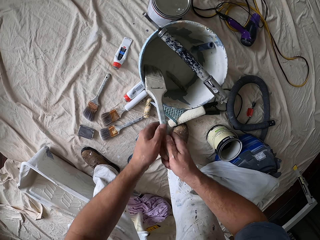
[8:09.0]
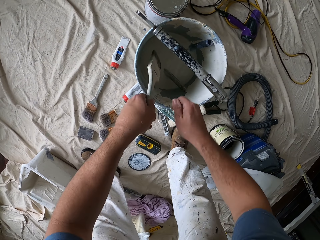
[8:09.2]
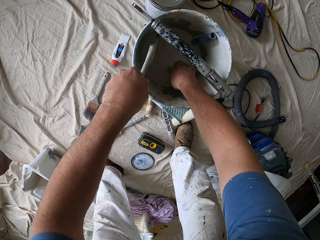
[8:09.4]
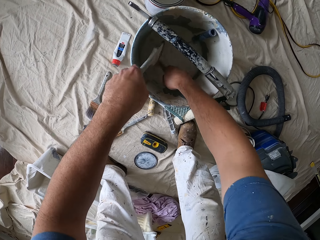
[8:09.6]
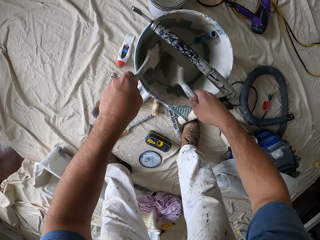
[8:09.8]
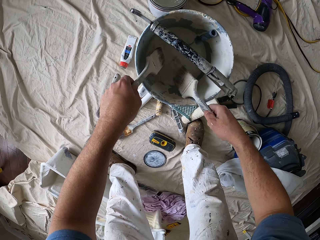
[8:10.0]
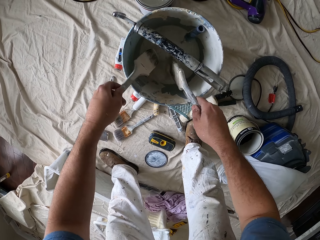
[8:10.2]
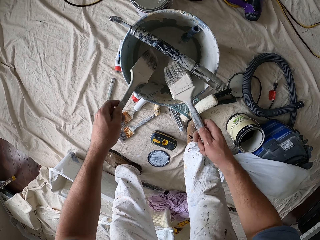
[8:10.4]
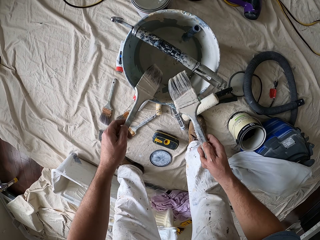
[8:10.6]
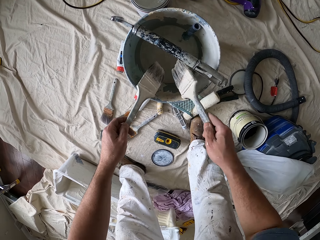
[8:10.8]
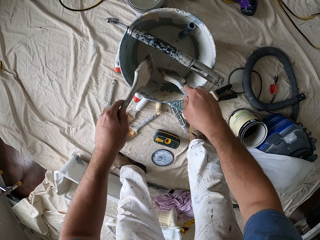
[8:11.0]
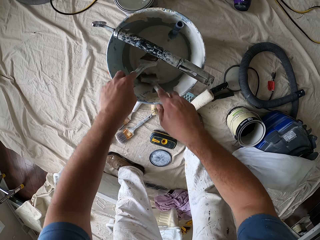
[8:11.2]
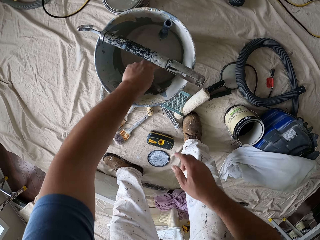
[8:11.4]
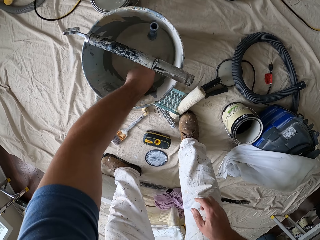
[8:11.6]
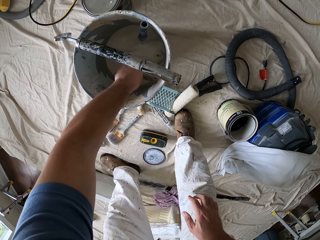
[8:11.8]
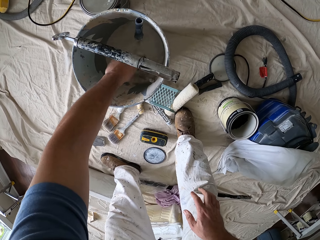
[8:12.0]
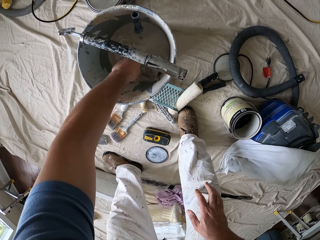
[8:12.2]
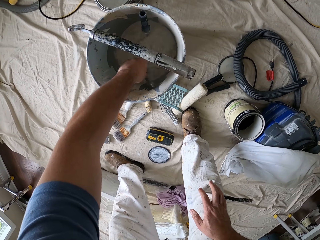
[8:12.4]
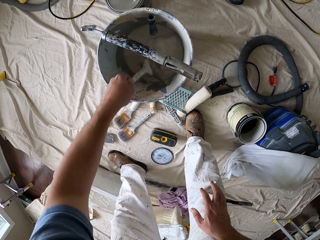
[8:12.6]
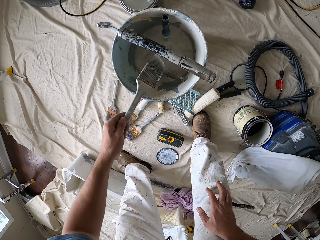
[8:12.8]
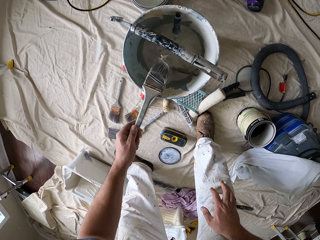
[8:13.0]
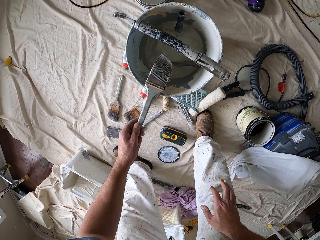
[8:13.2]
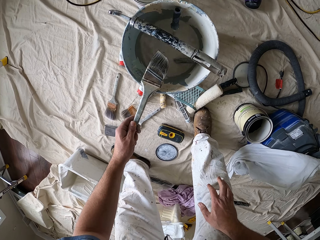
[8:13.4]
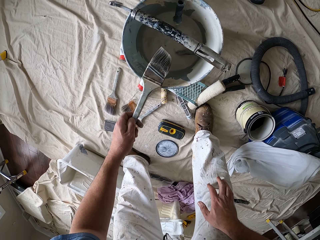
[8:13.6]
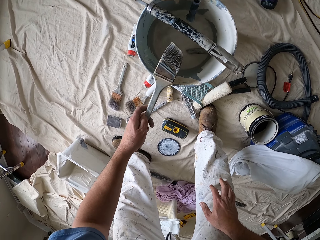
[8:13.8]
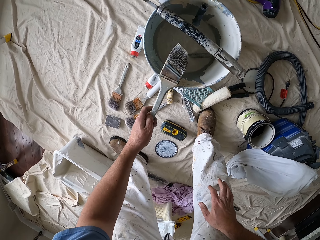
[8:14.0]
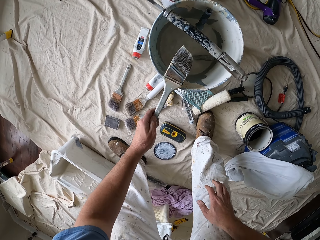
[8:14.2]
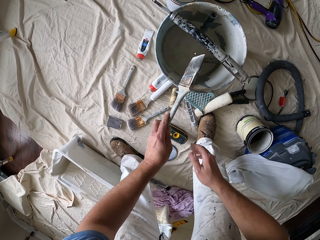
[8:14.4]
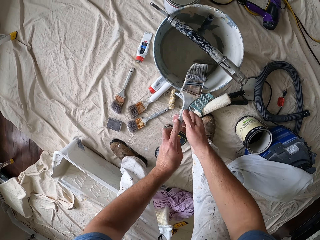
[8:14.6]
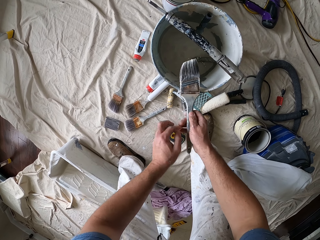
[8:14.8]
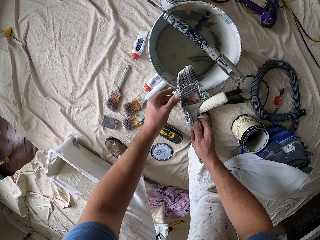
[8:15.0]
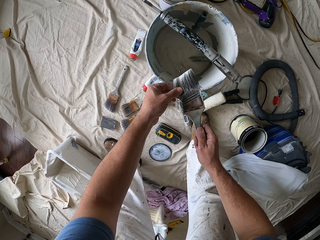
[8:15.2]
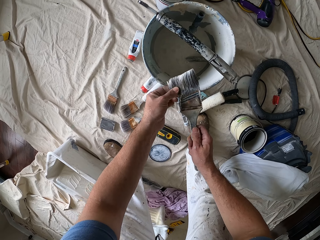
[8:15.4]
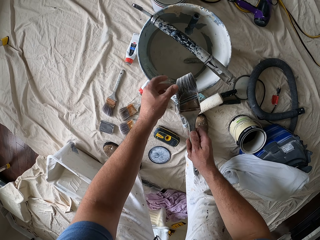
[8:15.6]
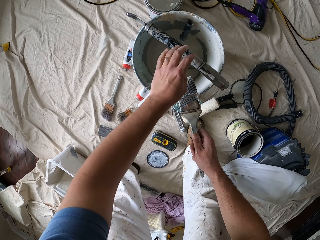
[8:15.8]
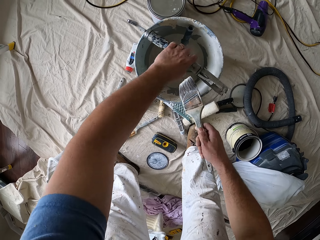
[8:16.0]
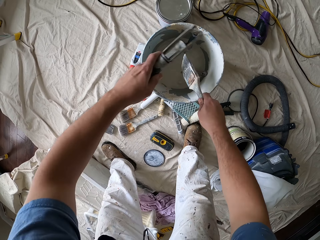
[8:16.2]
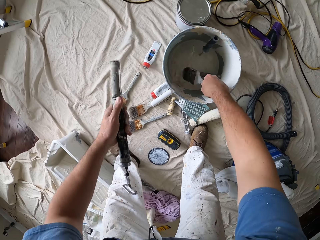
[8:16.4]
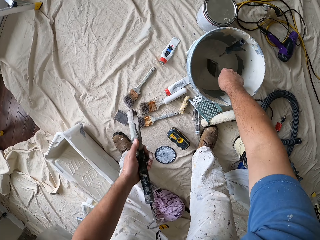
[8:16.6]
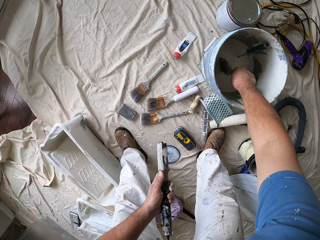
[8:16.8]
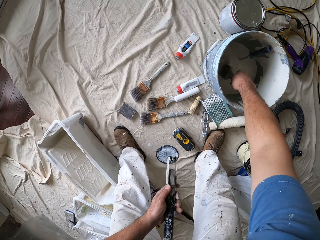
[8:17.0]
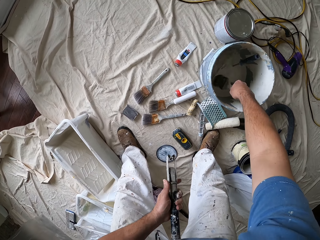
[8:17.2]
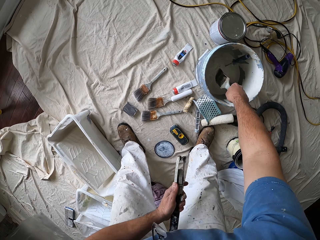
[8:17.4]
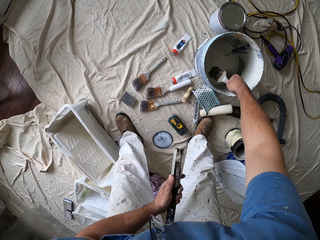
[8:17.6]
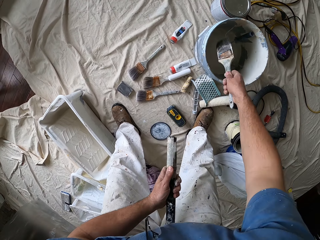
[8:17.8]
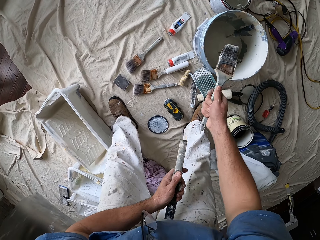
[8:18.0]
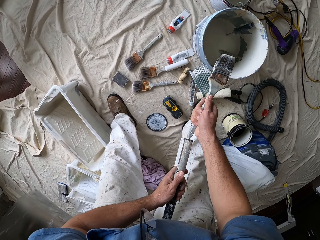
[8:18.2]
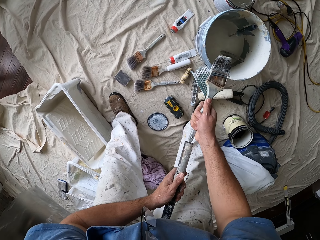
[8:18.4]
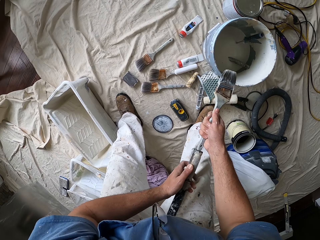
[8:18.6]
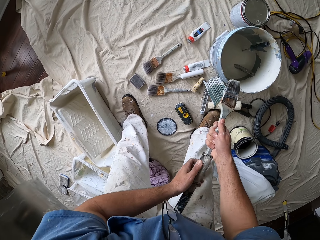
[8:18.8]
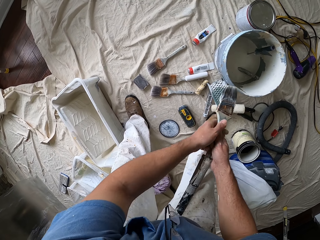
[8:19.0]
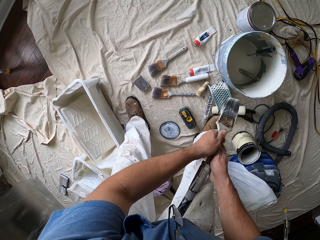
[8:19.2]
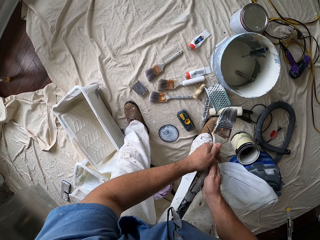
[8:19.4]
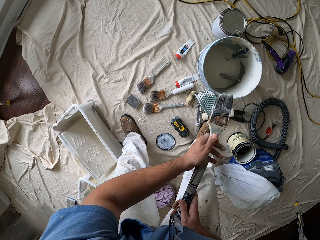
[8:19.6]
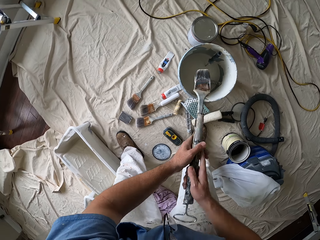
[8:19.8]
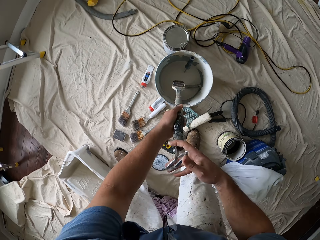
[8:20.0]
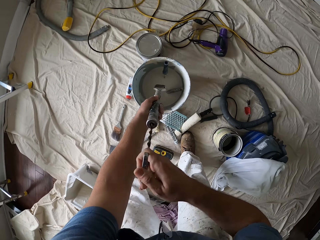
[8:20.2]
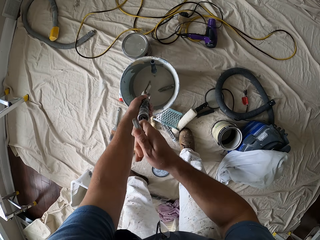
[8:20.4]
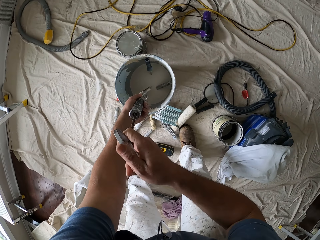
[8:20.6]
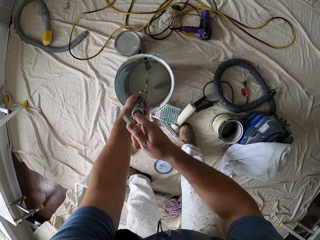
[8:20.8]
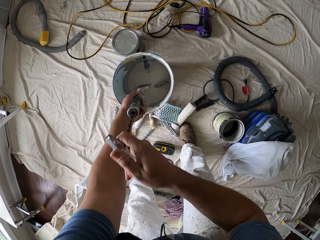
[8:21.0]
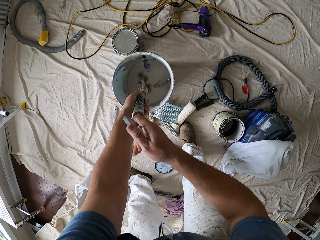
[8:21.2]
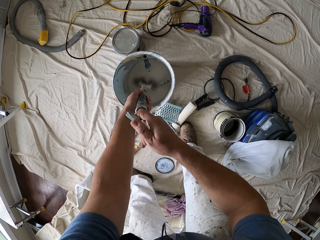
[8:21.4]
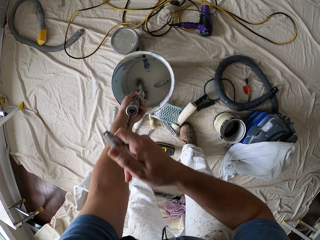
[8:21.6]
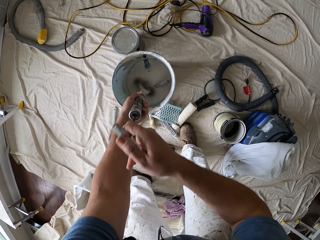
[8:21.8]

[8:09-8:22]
The camera wearer passes the paint brush to his left hand. He picks another paint brush from the bucket on the floor with his right hand. He drops the paint brush in the bucket on the floor. He dips the paint brush in his left hand into the bucket on the floor. He cleans the brush with water in the bucket. He places the paint brush on the brim of the bucket. He looks at the brush. He passes the paint brush to his right hand. He touches the bristle of the brush with his left hand. He picks up a paint brush spinner from the bucket. He dips the brush in the bucket of water. He fixes the paint brush to the paint brush spinner. He dries the brush. He spins the paint brush in the bucket.

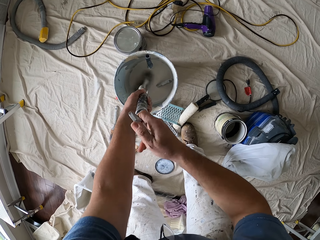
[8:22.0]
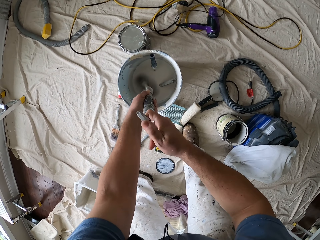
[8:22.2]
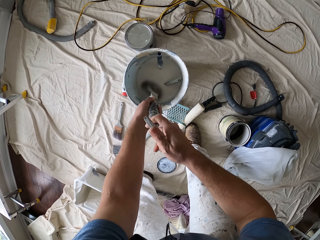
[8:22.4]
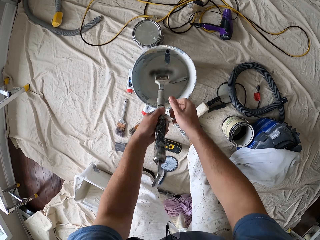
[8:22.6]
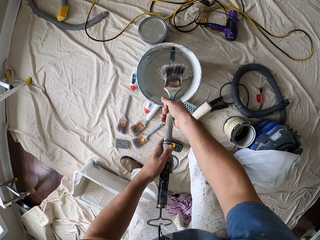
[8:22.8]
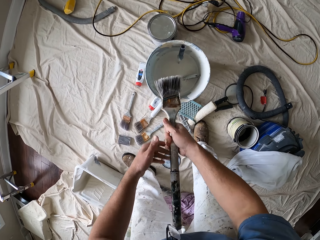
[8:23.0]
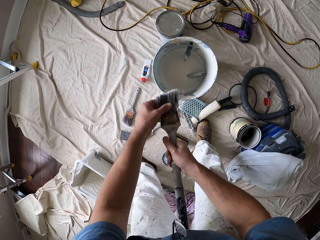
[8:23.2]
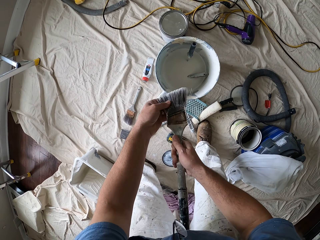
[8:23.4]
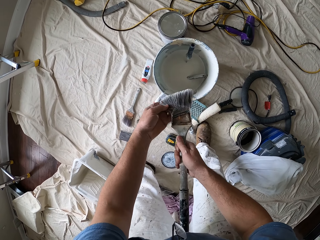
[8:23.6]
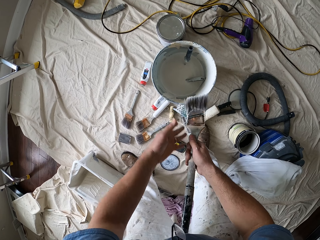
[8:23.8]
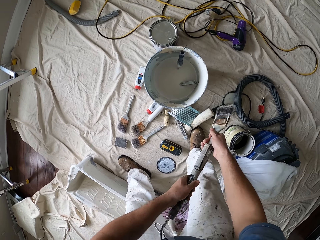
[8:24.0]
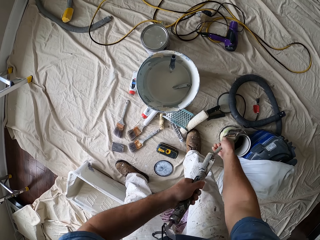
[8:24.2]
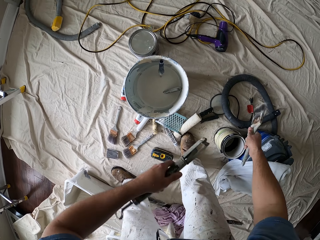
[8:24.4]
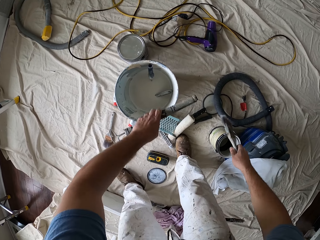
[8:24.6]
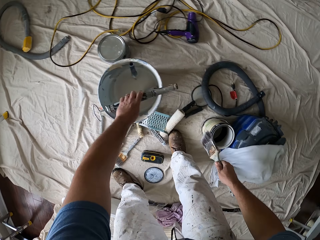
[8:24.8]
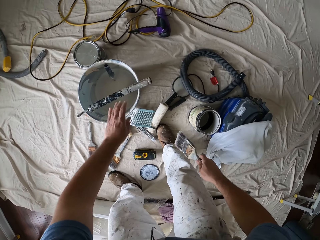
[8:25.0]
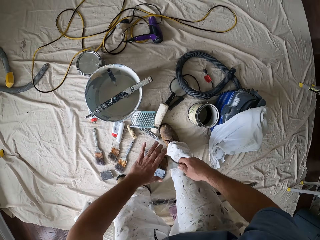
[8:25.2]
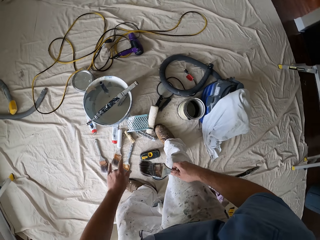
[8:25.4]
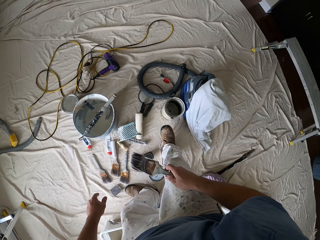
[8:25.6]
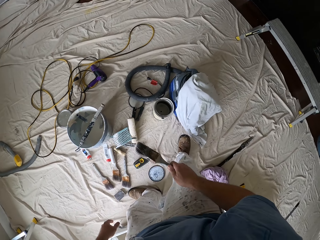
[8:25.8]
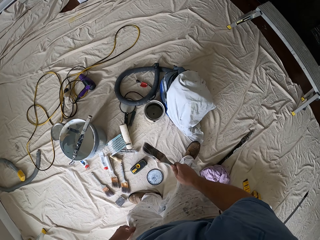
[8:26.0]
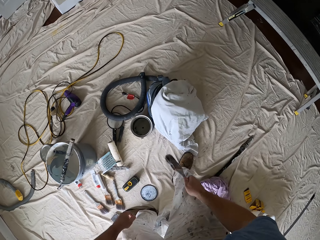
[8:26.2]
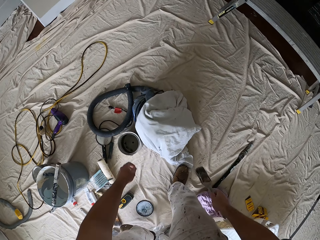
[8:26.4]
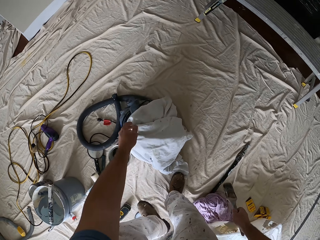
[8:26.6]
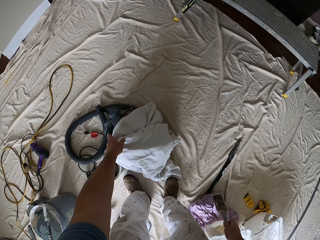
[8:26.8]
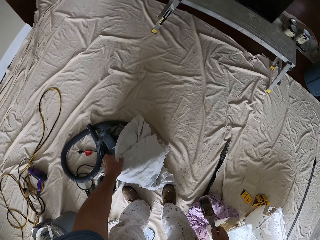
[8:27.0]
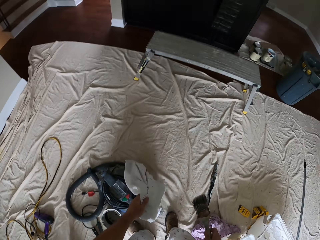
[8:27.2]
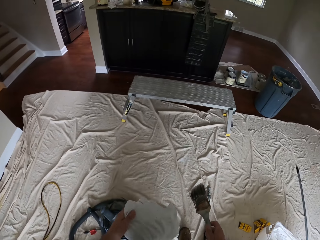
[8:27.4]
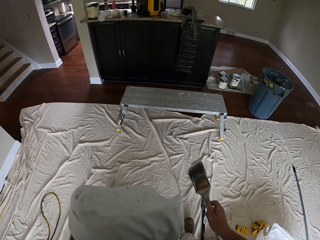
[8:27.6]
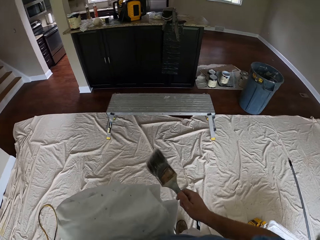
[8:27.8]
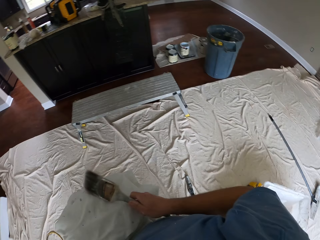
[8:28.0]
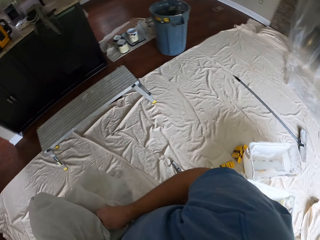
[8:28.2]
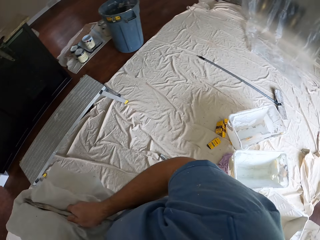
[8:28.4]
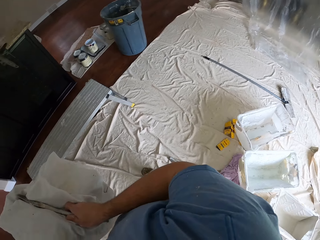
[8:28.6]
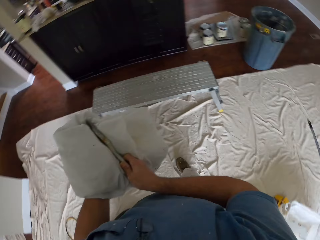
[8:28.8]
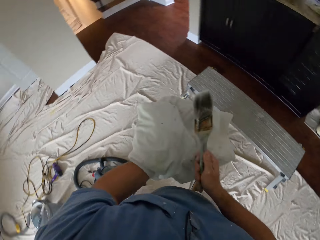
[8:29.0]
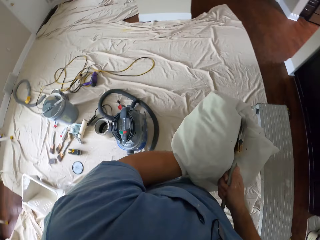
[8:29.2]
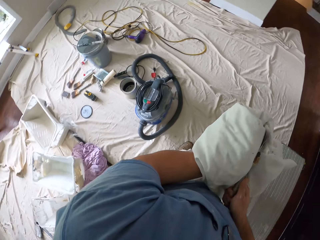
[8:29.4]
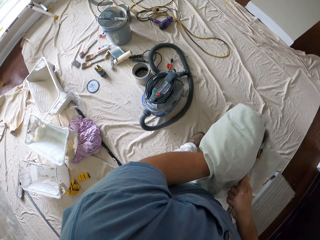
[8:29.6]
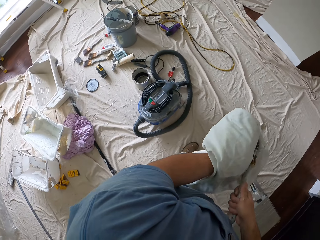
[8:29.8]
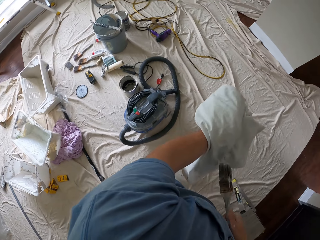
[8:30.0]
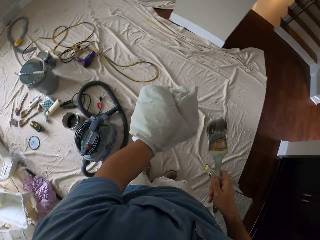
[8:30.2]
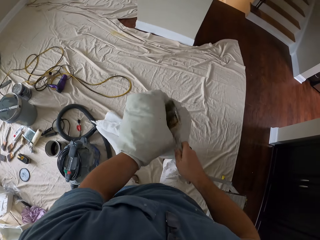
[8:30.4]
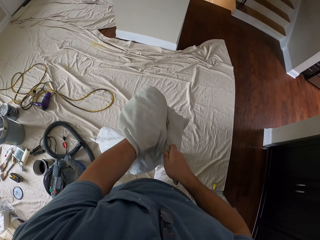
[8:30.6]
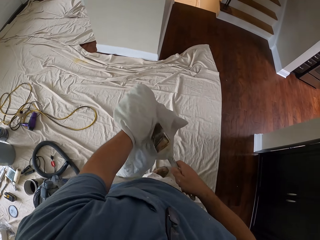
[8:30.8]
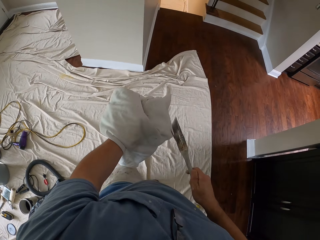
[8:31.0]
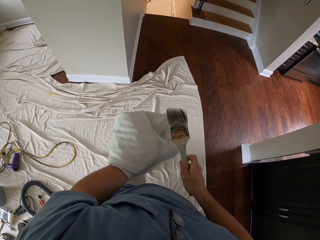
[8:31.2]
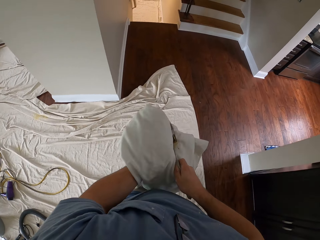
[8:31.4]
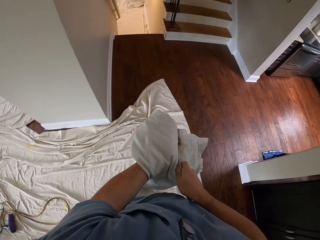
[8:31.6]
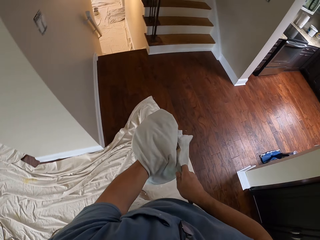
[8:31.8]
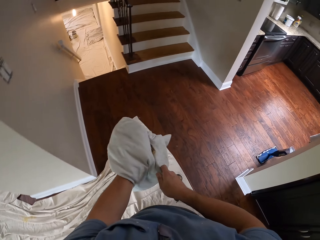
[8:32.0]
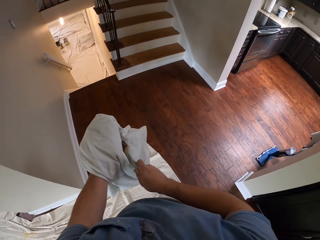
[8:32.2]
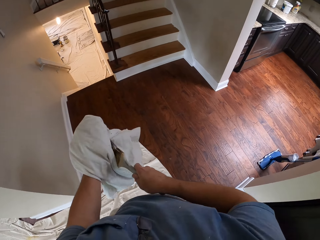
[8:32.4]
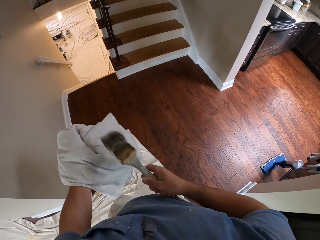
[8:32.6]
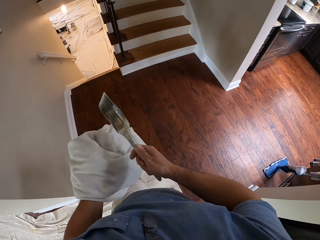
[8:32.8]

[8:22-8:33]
The camera wearer touches the bristle of the brush with her left hand. She detaches the paint brush from the paint brush spinner. She drops the paint brush spinner on the bucket. She picks up a white cloth from the floor. She cleans the paint brush with the white cloth. She walks towards the staircase.
